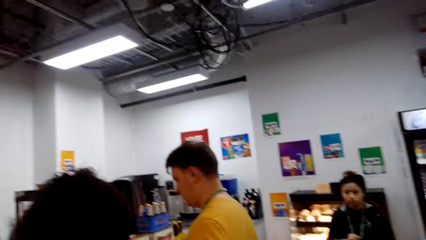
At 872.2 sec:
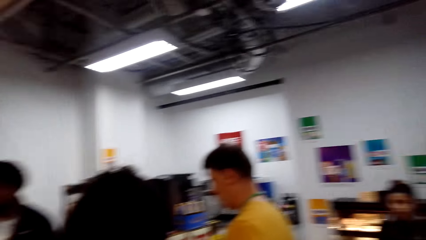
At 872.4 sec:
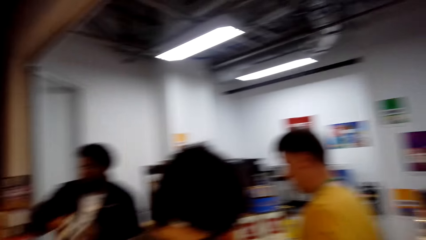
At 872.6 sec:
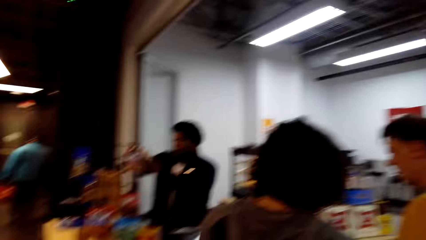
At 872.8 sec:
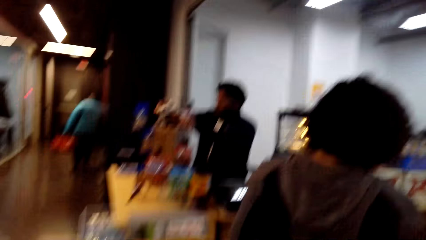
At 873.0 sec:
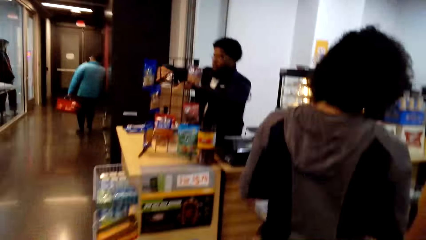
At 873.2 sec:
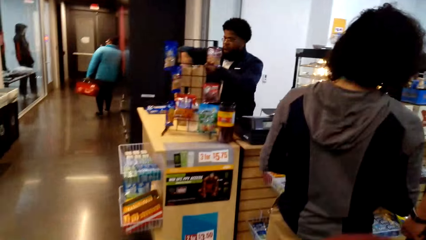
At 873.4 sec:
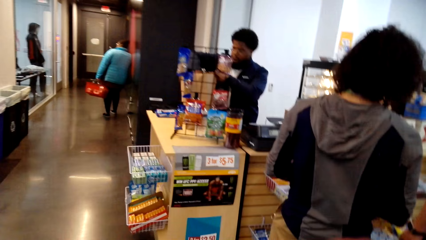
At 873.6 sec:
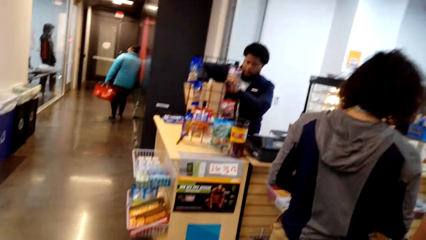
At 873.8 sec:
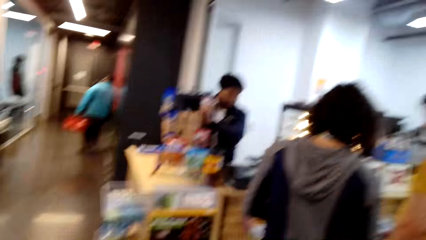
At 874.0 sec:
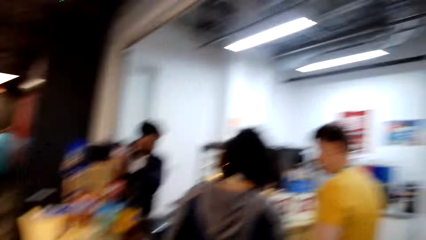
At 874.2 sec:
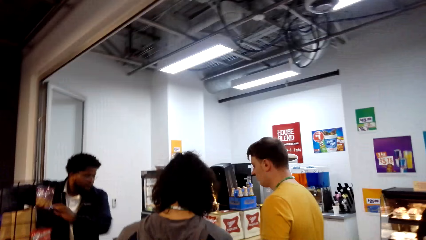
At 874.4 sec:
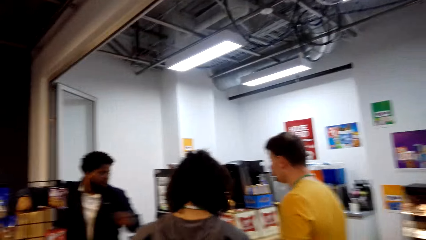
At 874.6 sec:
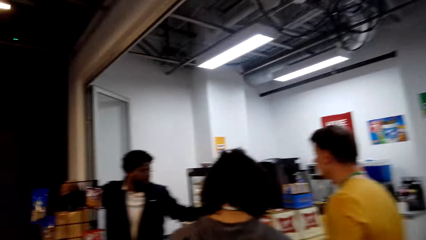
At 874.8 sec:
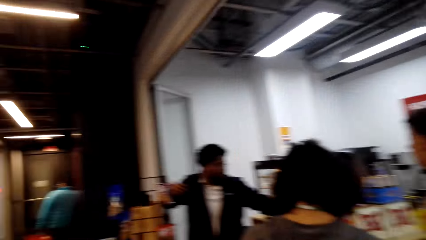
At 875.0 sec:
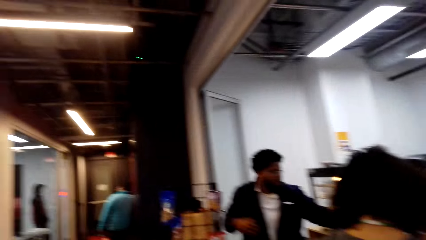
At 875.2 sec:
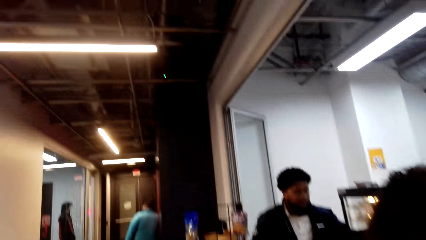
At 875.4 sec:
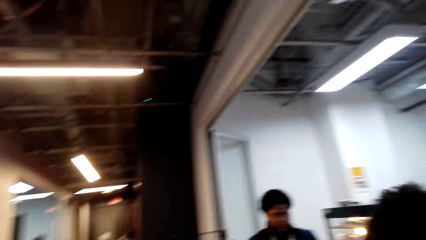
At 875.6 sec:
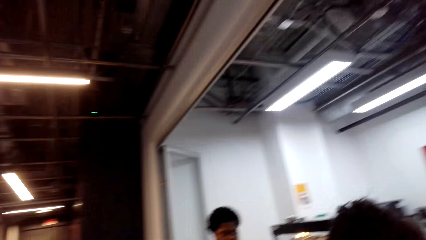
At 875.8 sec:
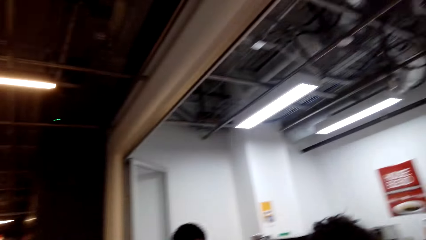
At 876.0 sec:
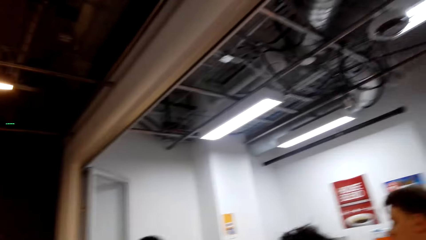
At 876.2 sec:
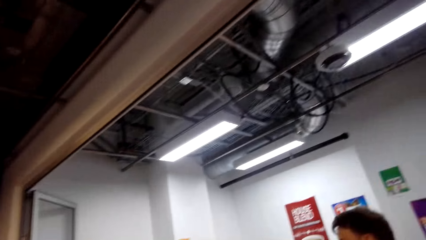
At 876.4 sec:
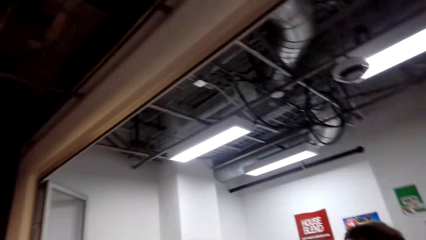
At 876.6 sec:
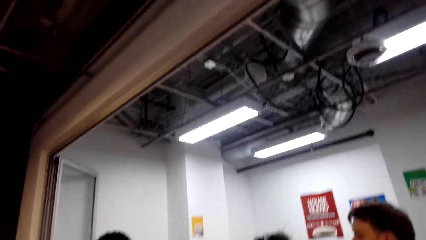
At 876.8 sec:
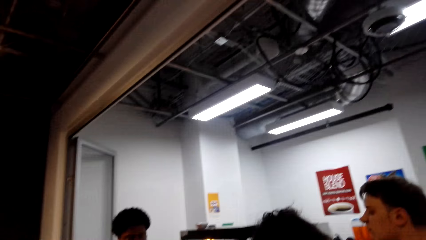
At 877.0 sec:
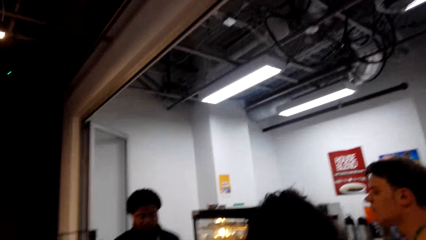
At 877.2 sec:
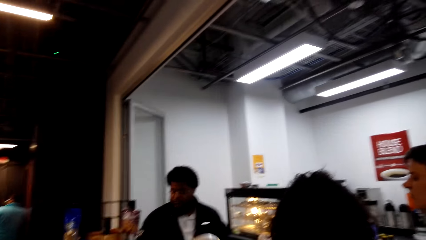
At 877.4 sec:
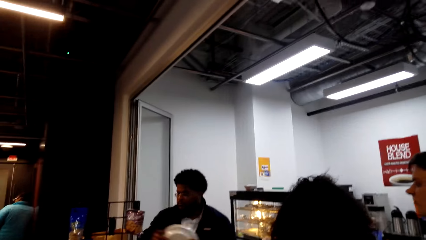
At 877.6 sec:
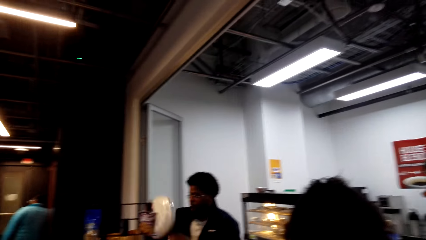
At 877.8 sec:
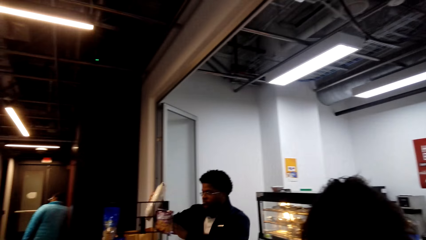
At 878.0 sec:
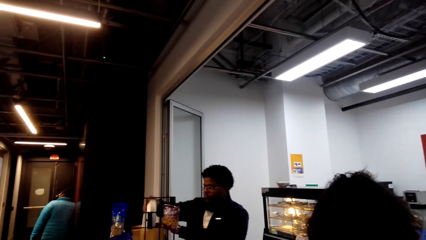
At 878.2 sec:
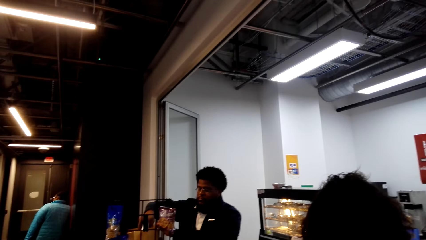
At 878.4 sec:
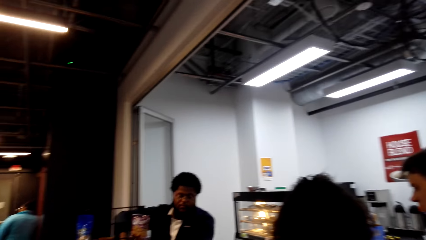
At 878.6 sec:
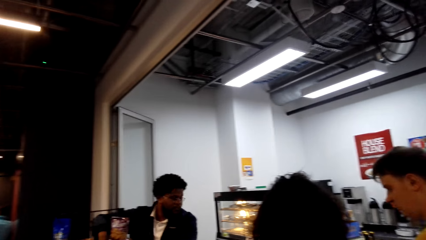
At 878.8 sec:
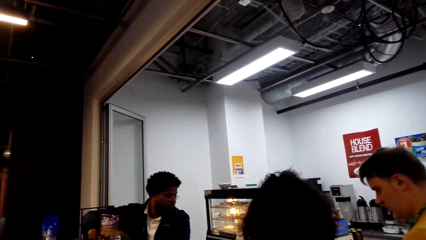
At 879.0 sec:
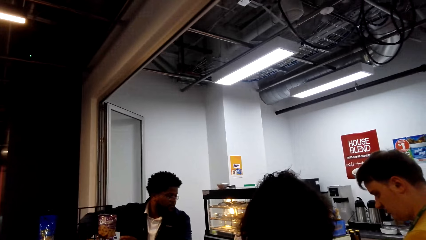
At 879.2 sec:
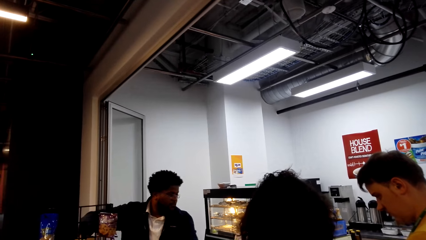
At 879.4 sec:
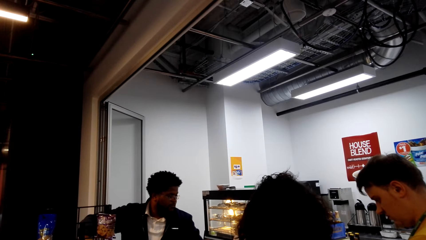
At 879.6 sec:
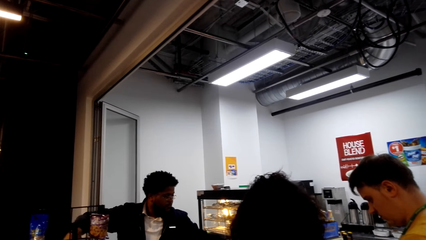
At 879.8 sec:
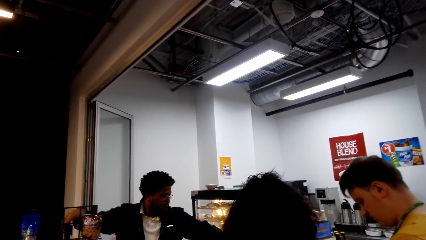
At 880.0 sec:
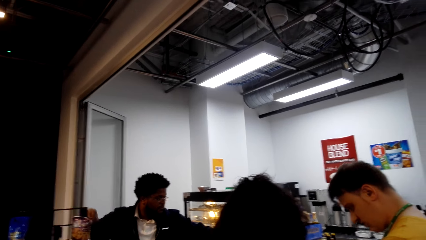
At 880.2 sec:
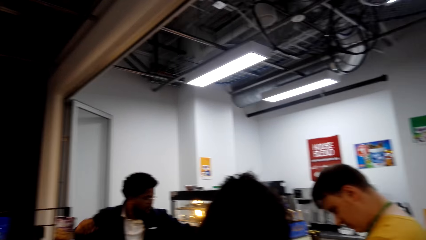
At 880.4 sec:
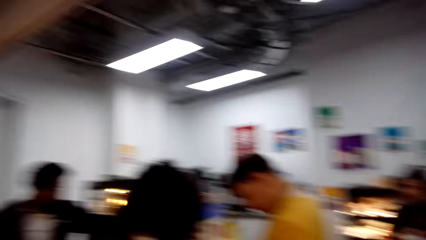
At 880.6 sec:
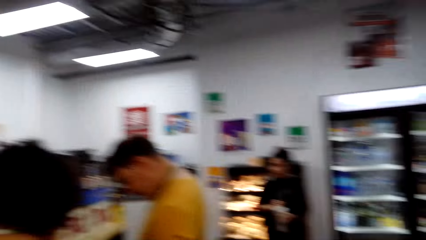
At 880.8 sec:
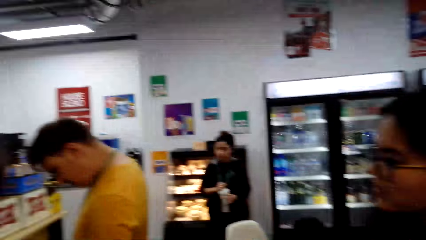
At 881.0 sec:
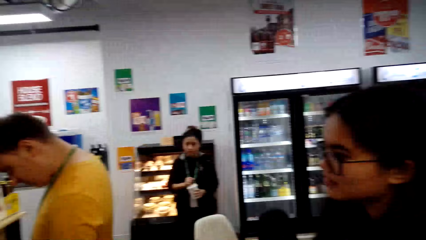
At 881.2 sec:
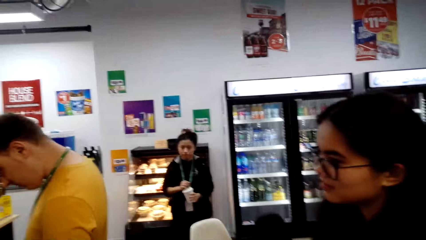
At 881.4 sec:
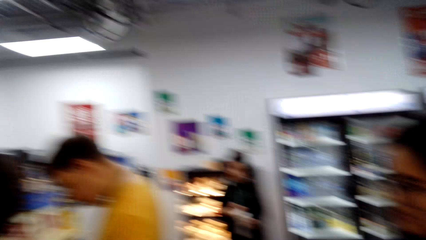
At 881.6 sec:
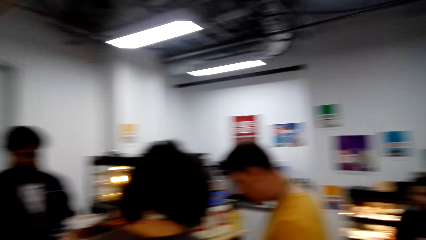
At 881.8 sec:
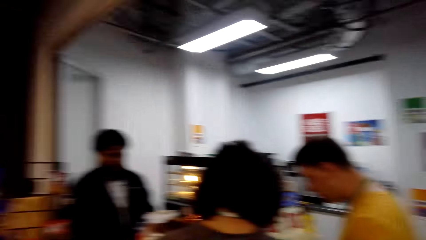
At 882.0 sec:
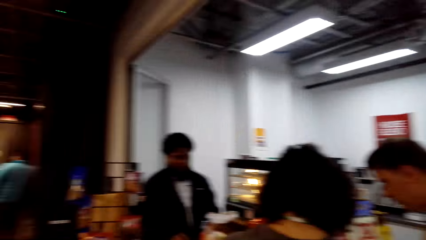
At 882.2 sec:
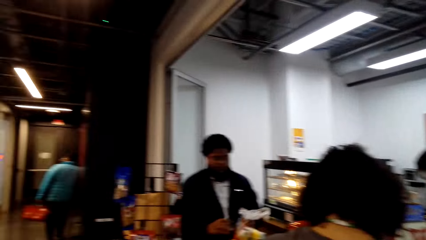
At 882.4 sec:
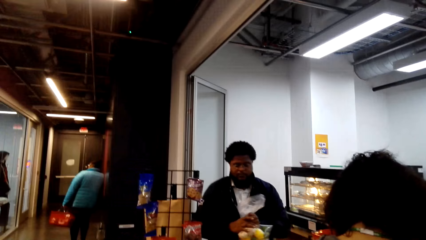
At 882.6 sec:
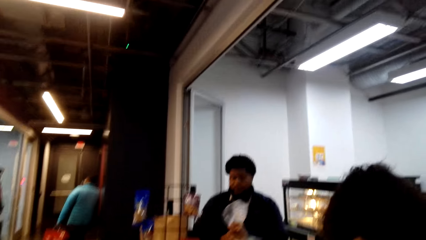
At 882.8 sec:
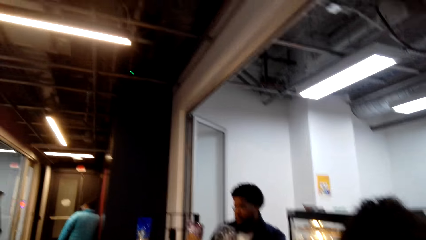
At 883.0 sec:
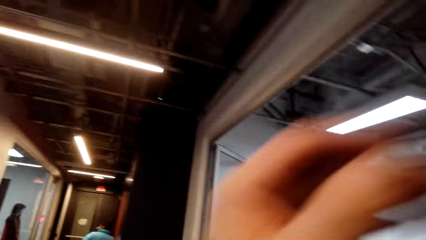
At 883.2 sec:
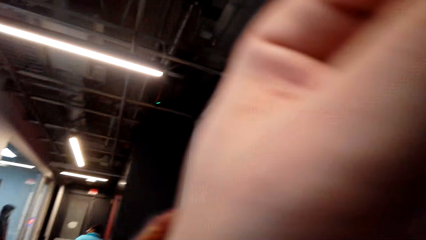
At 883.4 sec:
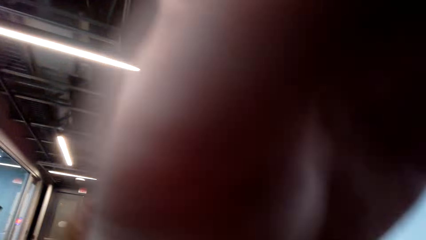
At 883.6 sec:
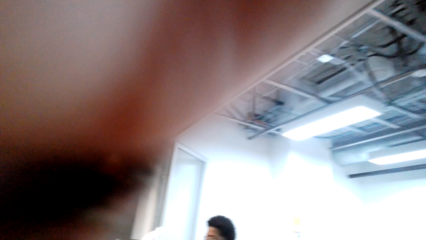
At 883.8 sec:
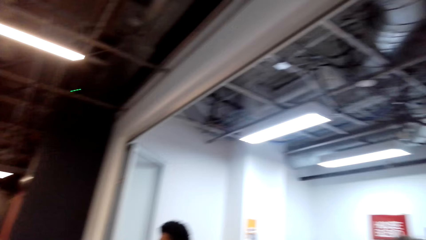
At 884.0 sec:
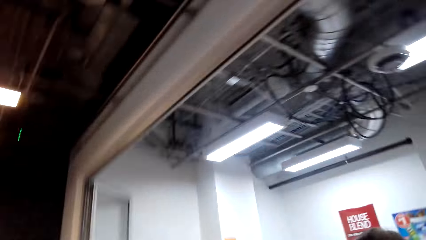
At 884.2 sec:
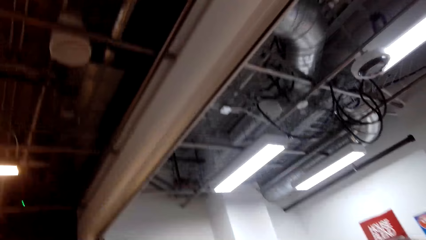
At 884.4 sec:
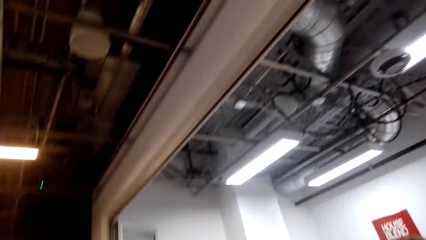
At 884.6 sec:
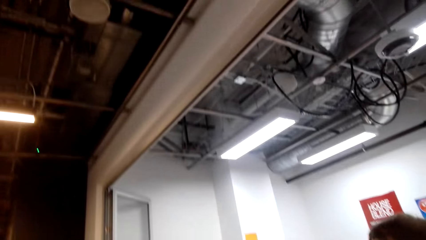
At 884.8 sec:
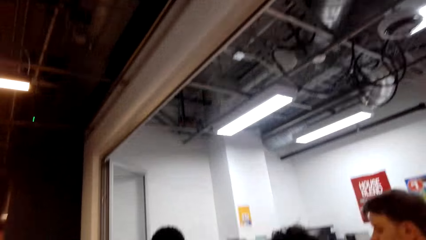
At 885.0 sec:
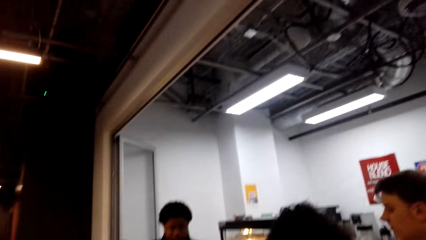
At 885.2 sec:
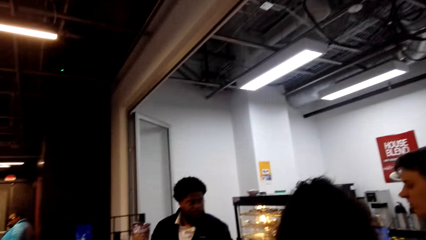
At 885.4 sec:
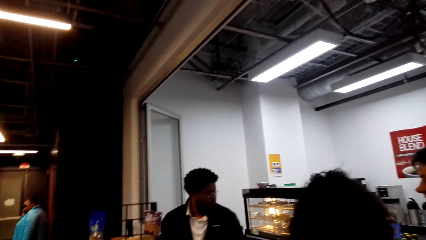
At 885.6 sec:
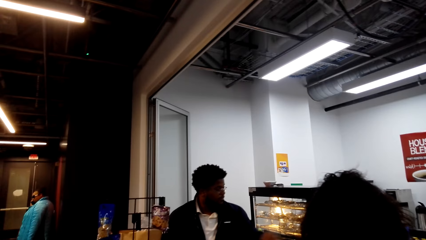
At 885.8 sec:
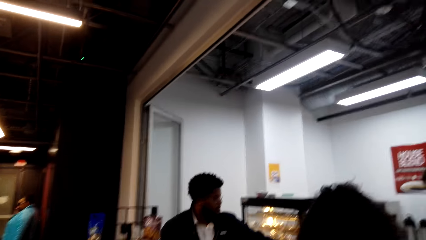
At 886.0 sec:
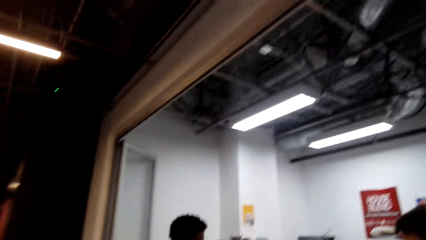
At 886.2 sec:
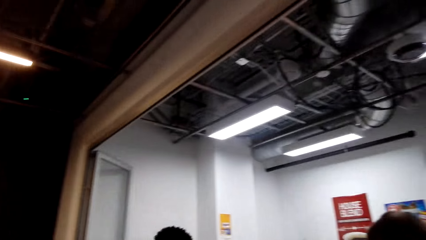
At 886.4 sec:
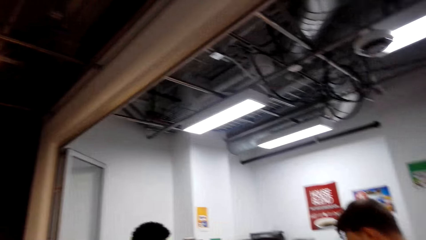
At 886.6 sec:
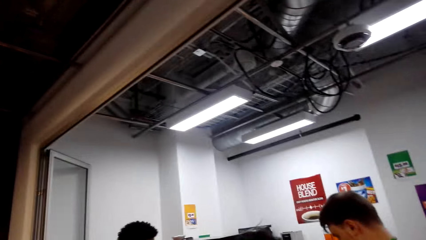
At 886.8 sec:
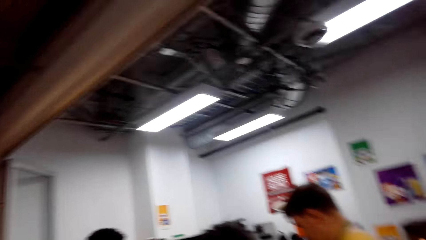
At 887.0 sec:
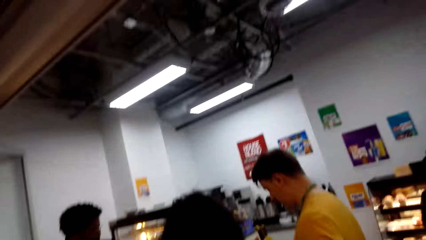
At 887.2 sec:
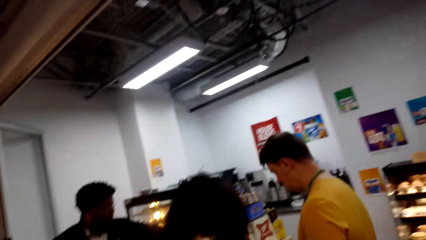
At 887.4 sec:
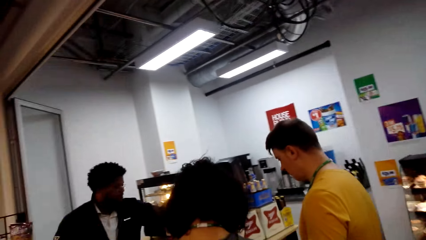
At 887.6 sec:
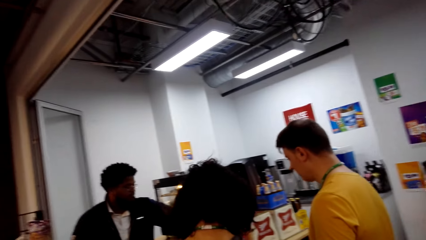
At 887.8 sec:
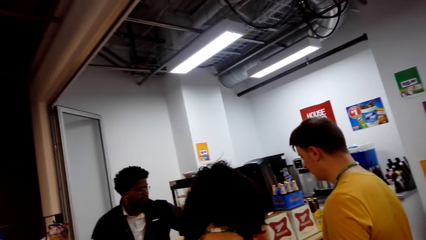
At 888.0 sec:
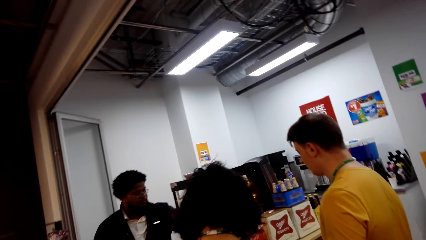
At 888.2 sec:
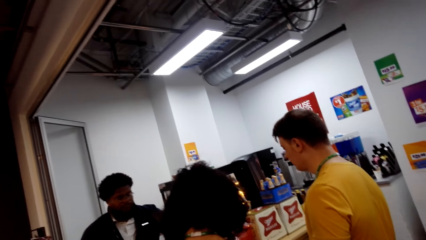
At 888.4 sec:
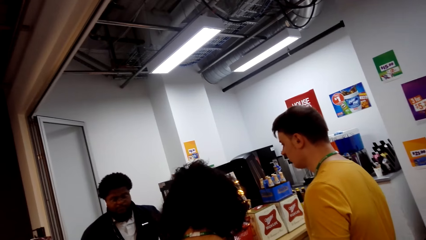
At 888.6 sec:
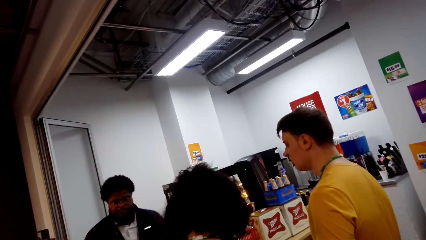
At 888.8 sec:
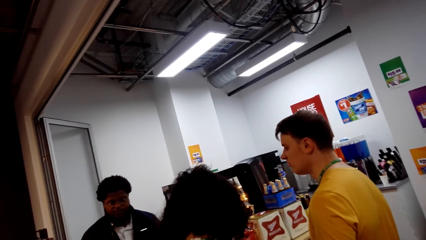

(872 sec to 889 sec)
The camera wearer looks around the supermarket. A person puts the shopping bag in the shelf. The camera wearer stares at the person. They look around the supermarket. They adjust the camera. They look around the supermarket. They stare at the person and two other people.
